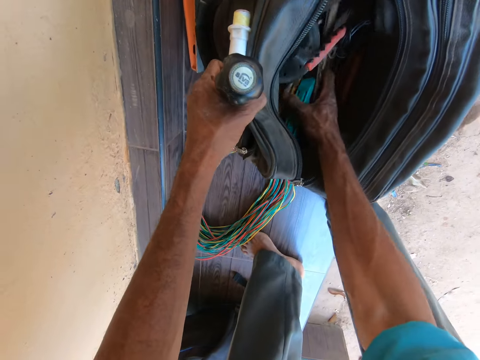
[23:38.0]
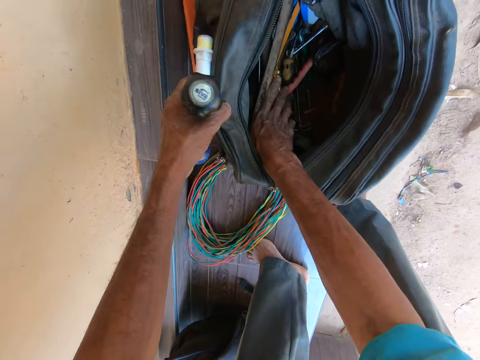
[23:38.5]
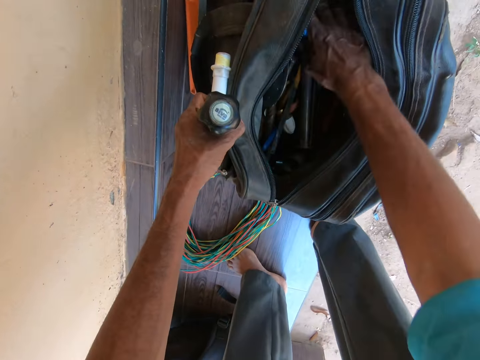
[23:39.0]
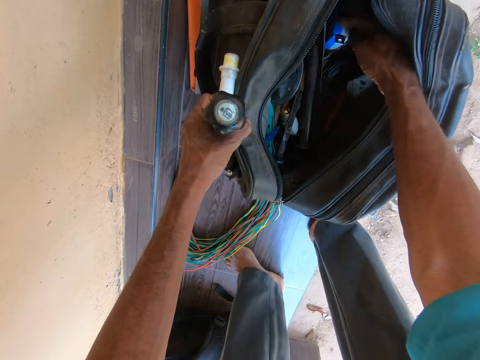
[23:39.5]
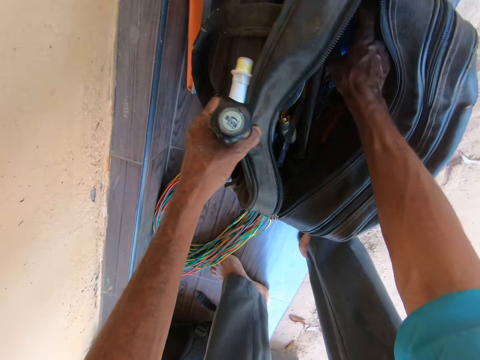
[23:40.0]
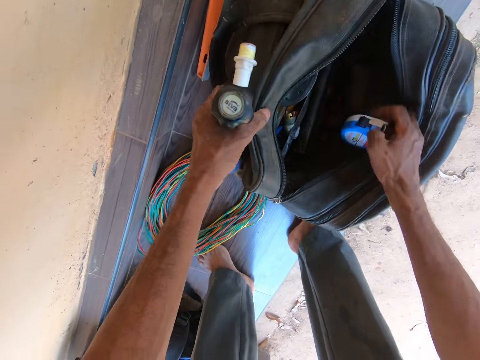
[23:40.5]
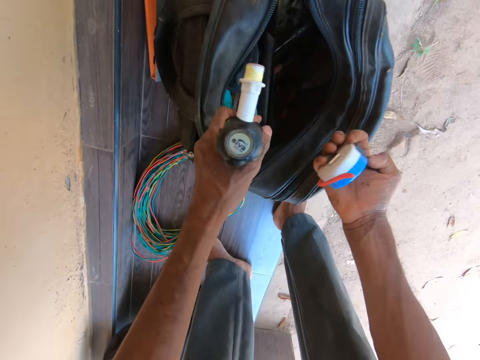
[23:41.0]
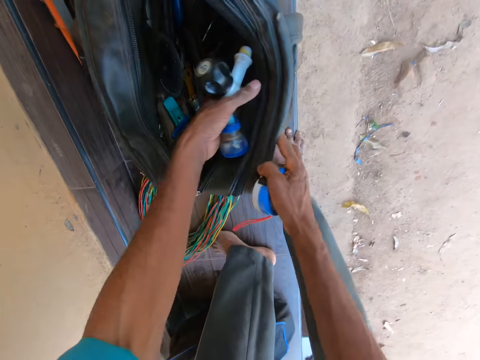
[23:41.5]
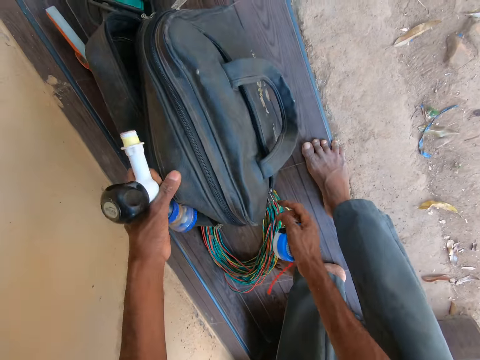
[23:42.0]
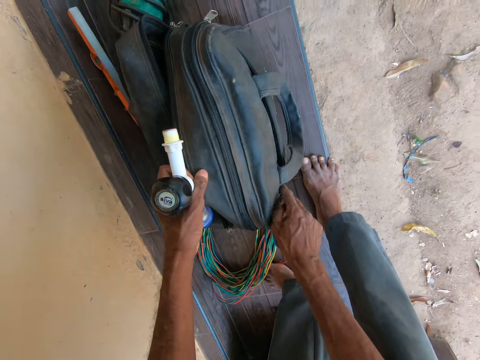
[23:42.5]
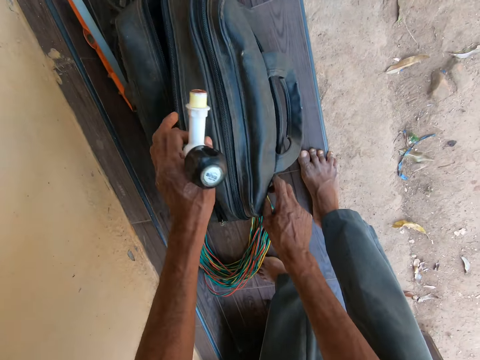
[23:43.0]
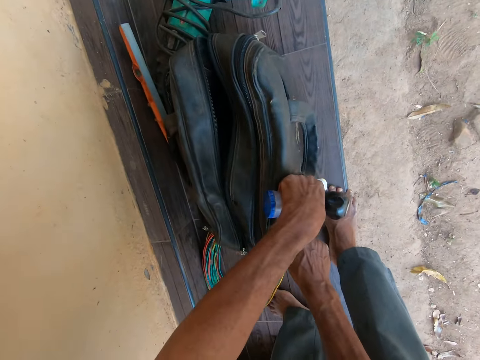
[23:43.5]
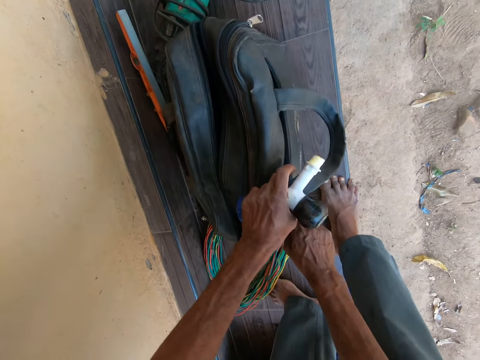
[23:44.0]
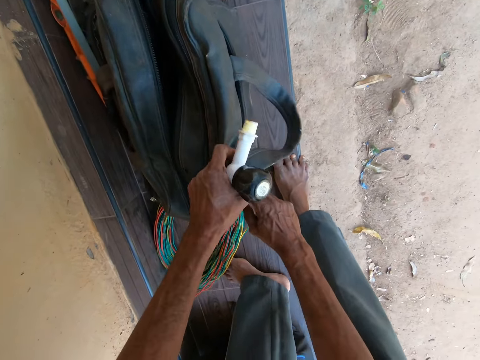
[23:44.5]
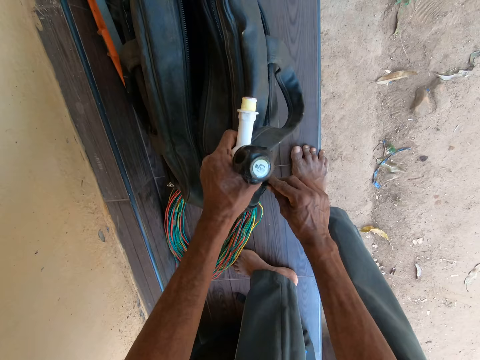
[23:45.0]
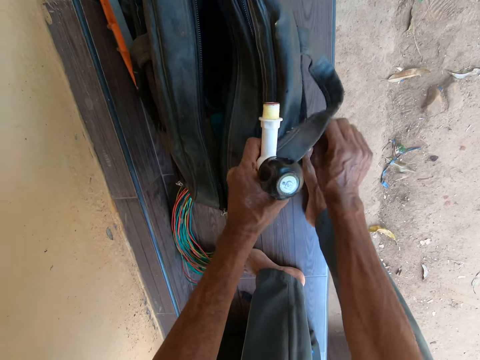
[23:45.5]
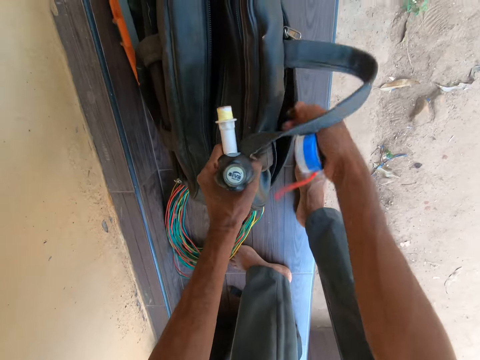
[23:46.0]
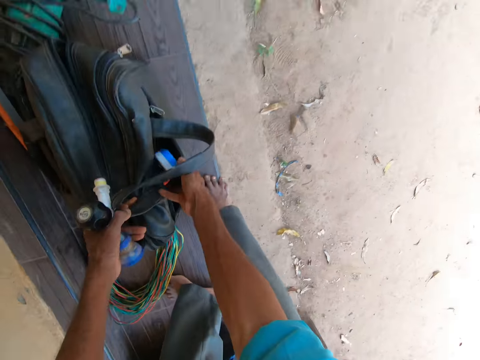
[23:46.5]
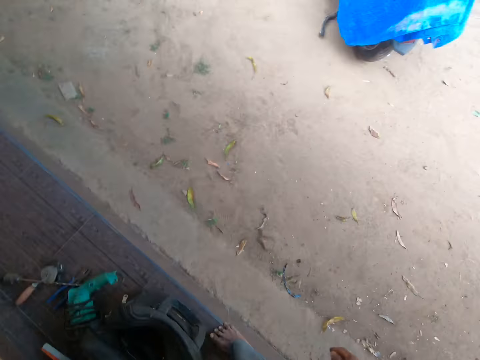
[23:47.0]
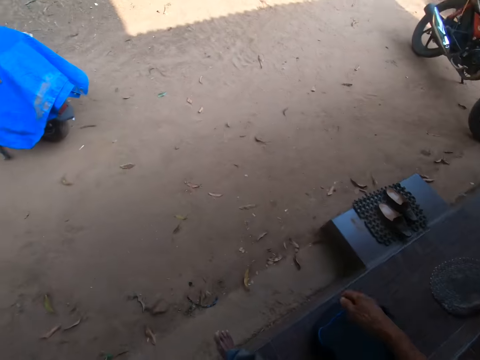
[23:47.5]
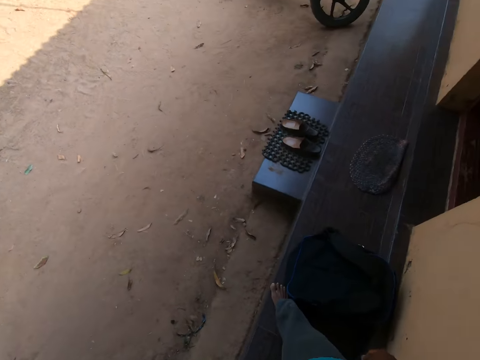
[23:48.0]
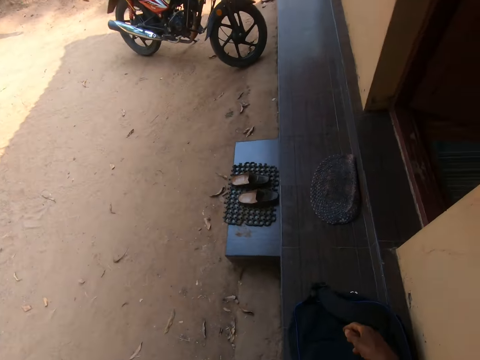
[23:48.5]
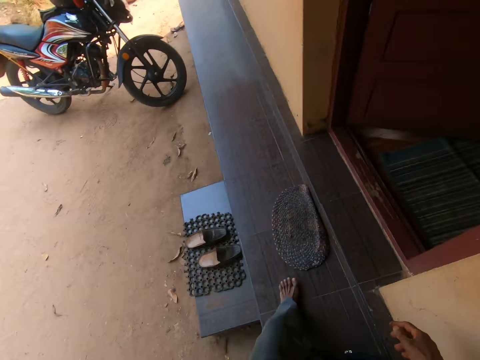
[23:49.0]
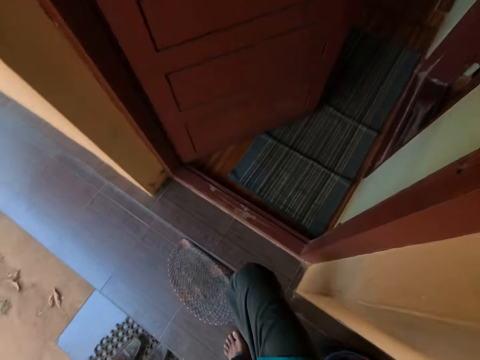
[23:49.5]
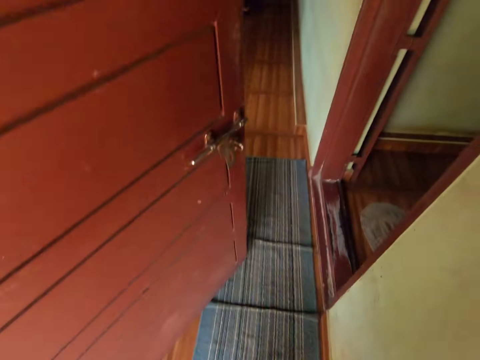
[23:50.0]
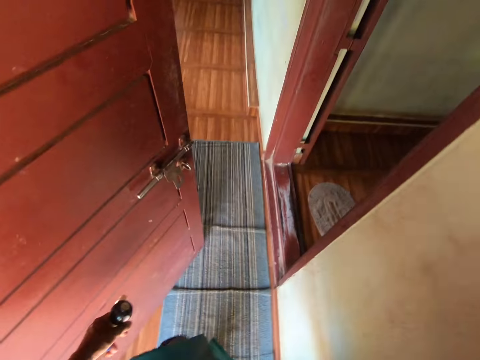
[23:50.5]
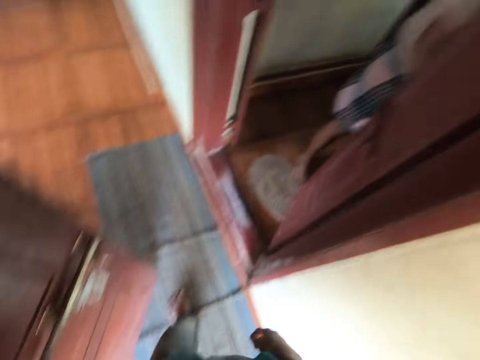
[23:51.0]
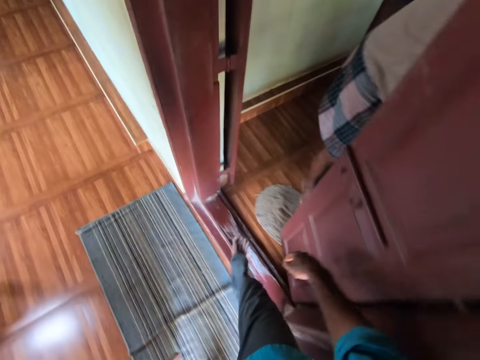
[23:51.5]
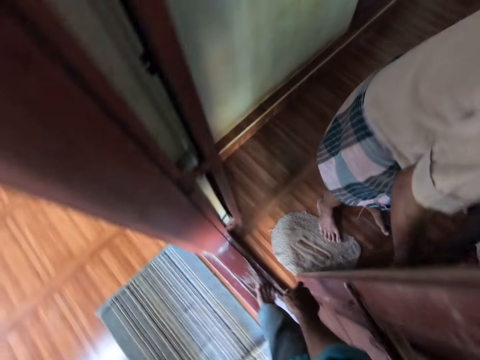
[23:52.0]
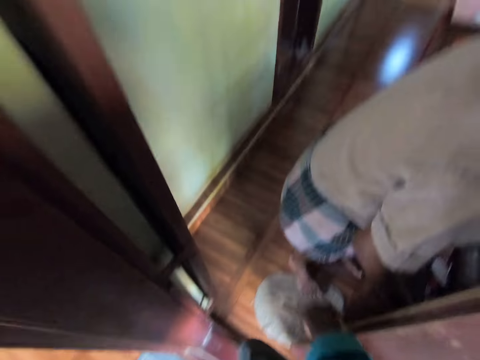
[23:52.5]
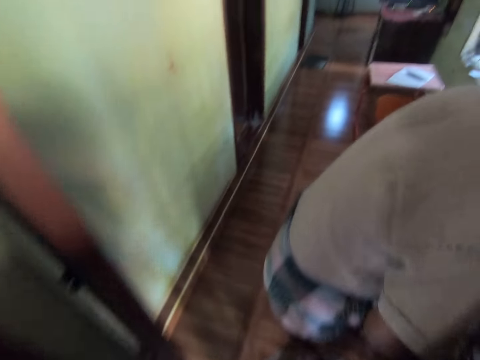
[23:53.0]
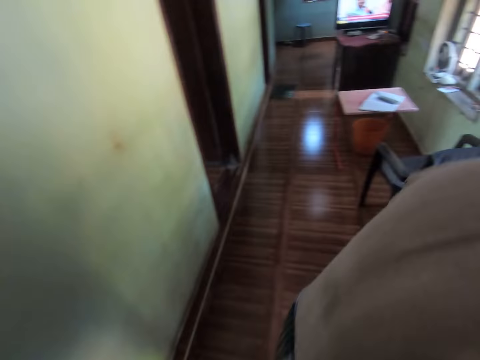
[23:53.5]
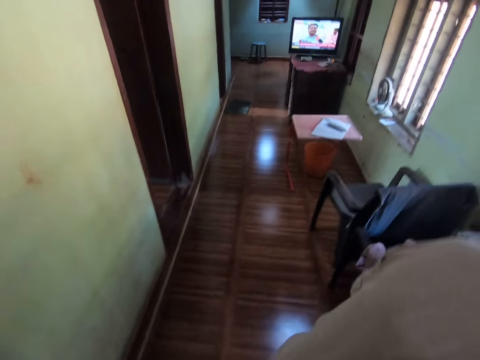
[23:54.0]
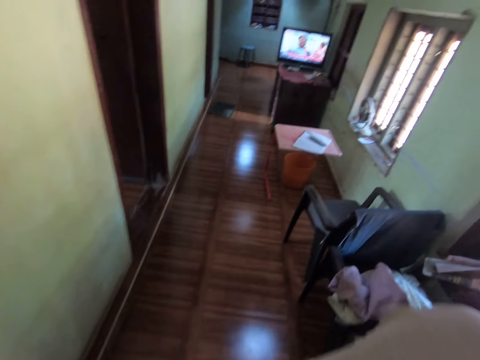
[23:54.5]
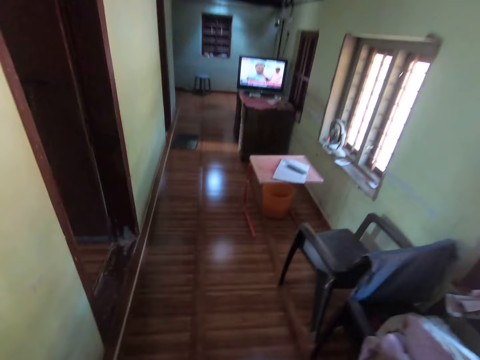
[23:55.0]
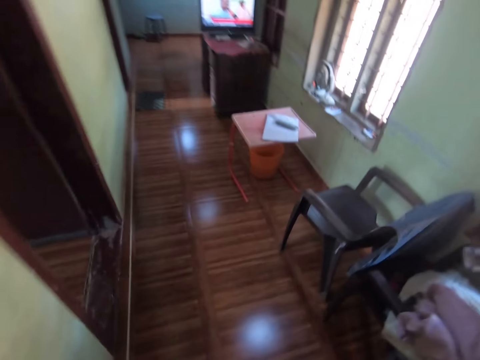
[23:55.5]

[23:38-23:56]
The camera wearer picks a measuring tape from the bag with his right hand. He interacts with the man. He unzips the bag on the ground with his right hand. He drops the measuring tape in the bag with his right hand. He looks around and walks around the house. He walks through the door. He walks into the passageway from the parlor.

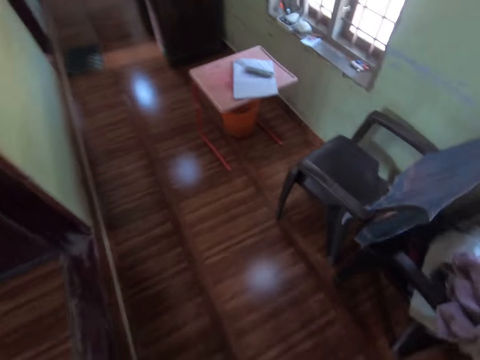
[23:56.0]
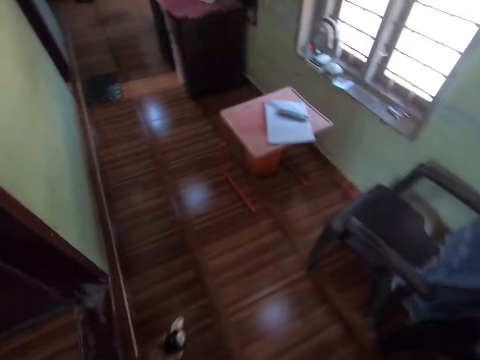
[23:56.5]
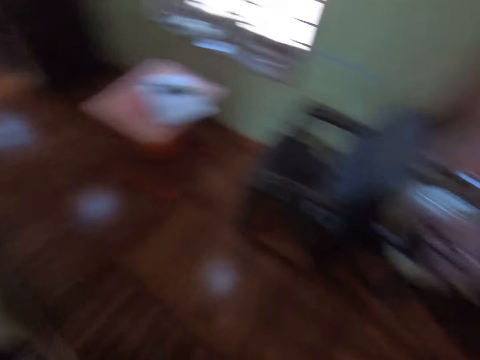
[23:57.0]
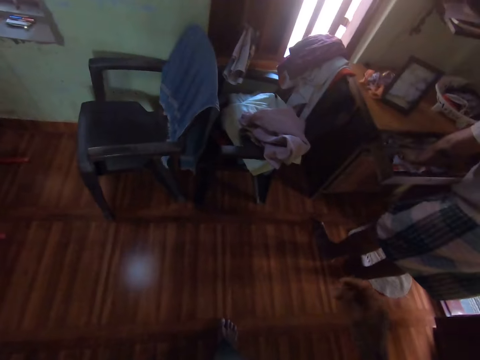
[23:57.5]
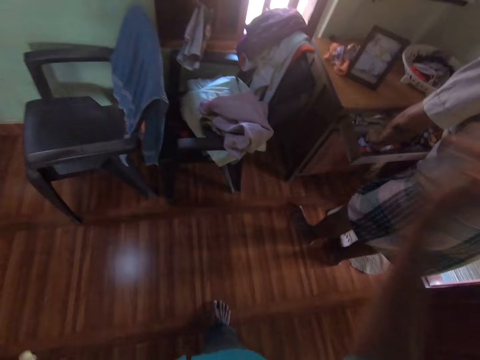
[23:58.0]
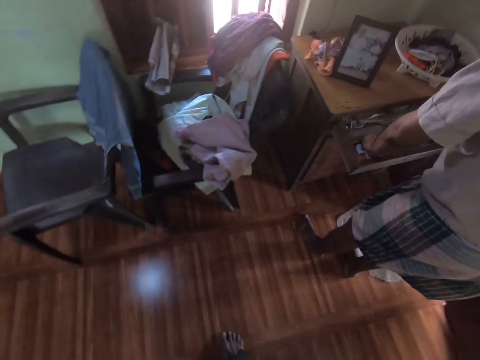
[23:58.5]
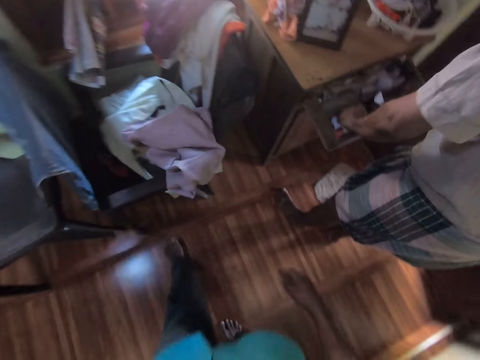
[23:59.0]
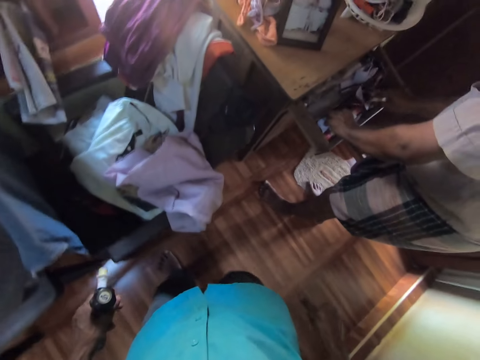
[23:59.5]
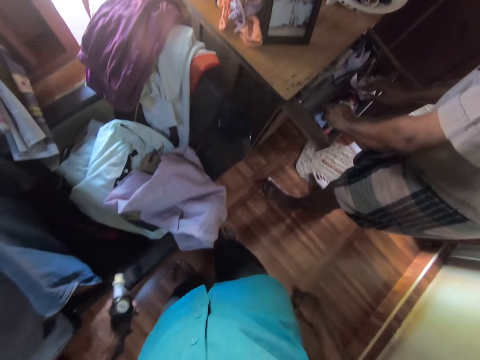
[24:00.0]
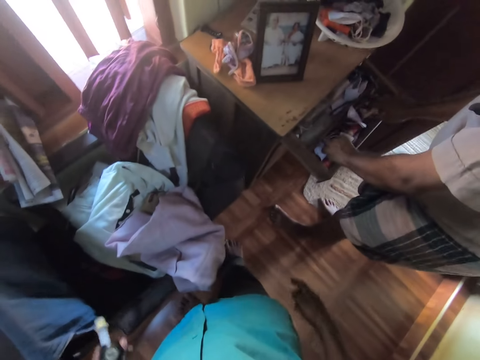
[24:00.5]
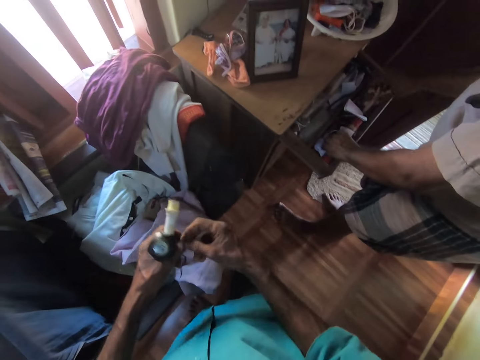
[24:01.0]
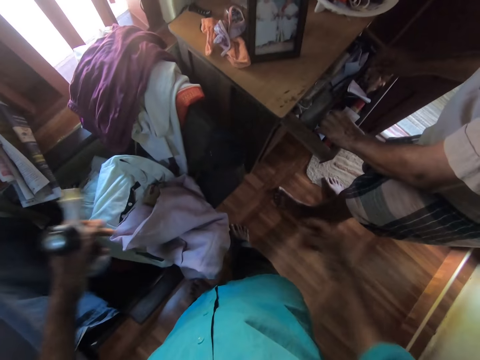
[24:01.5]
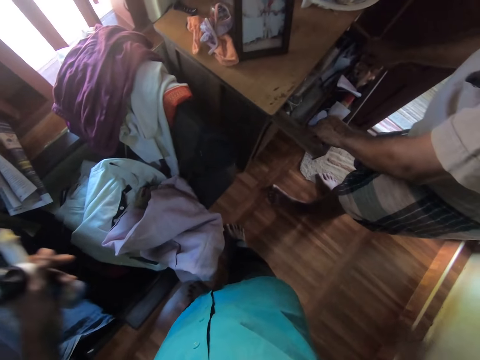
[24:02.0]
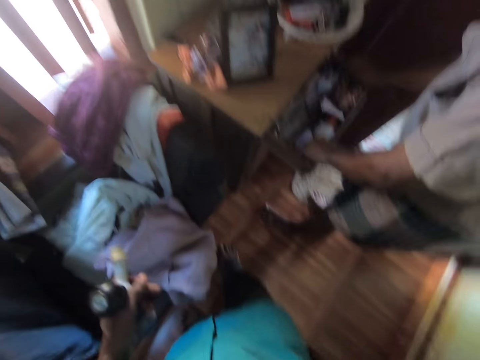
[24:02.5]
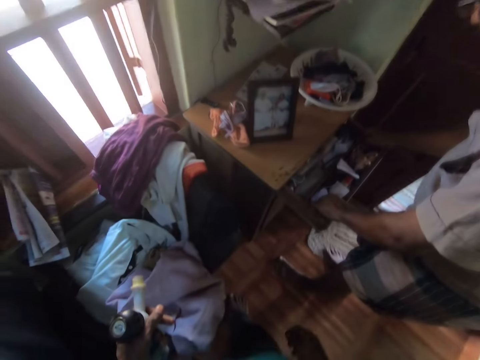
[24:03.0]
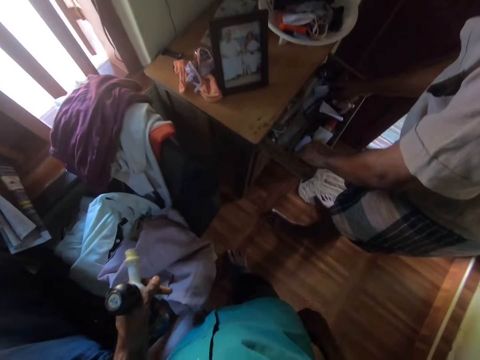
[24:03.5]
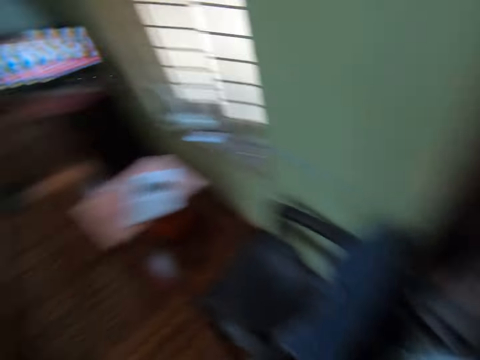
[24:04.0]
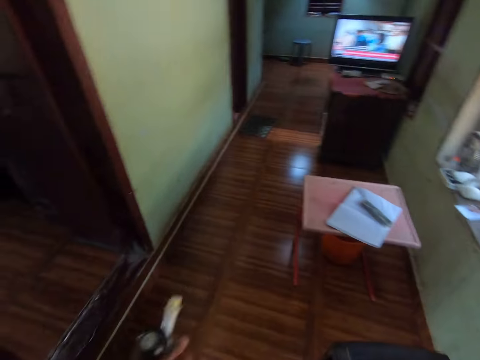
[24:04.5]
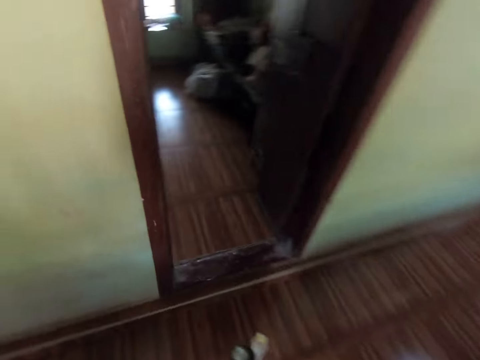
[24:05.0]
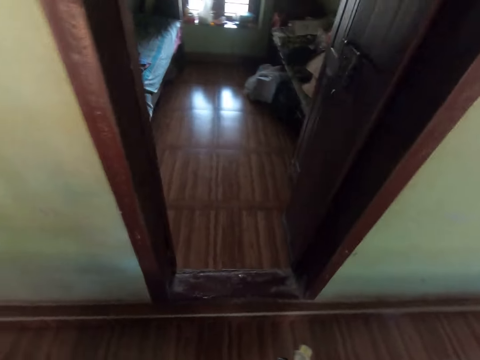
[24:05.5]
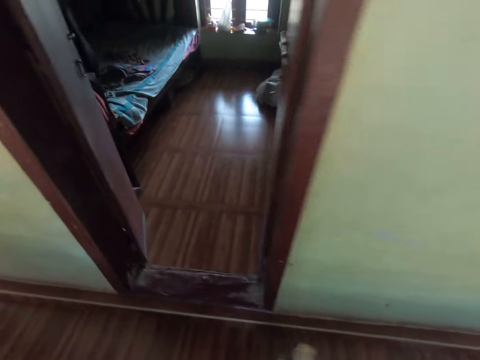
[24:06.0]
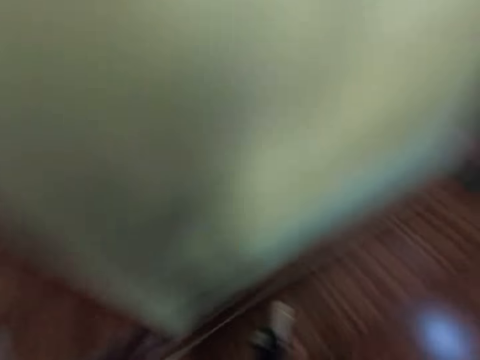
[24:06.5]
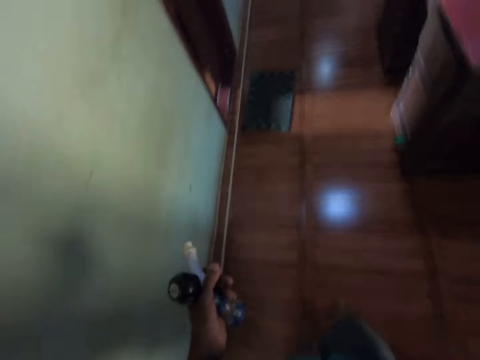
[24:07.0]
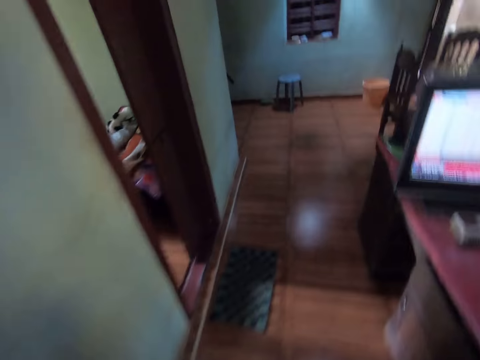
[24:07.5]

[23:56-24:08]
A person moves his hands inside the drawer. The camera wearer moves his hands. He looks around the house and walks around the house.
